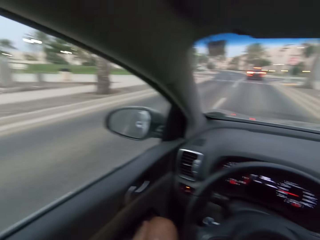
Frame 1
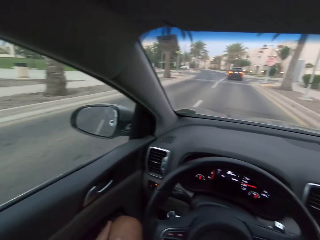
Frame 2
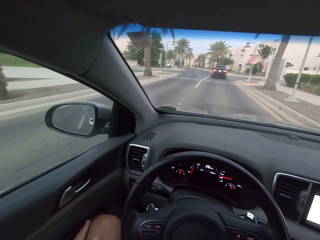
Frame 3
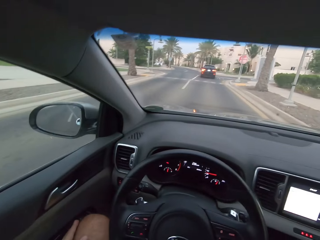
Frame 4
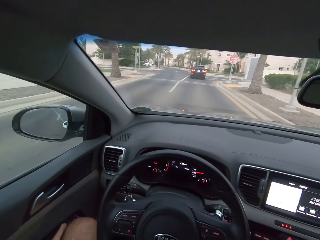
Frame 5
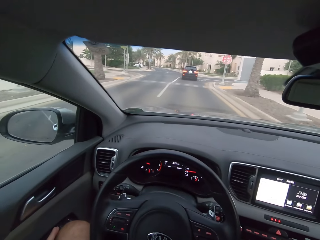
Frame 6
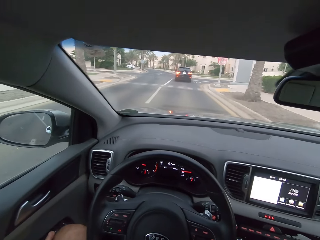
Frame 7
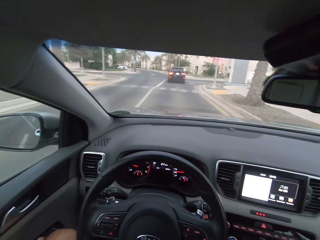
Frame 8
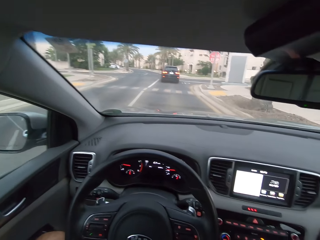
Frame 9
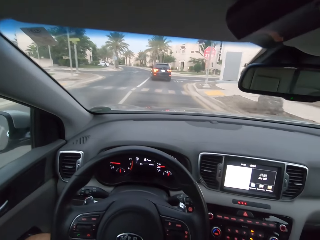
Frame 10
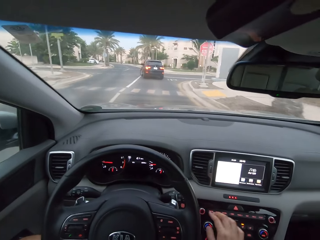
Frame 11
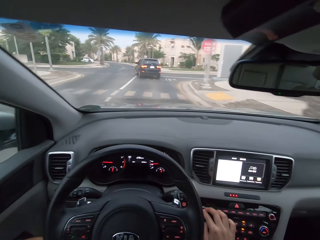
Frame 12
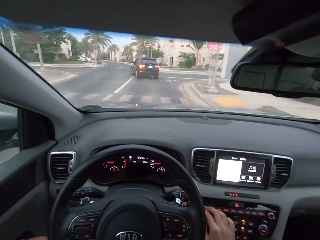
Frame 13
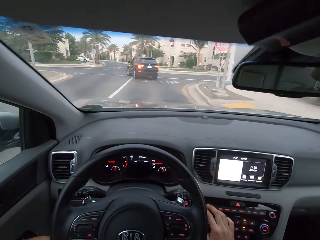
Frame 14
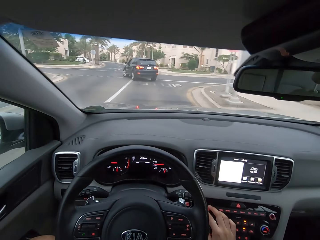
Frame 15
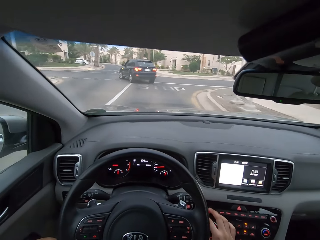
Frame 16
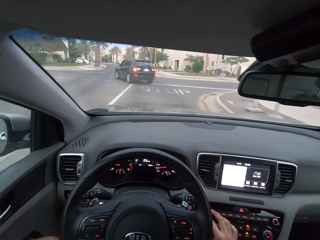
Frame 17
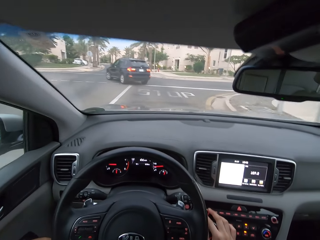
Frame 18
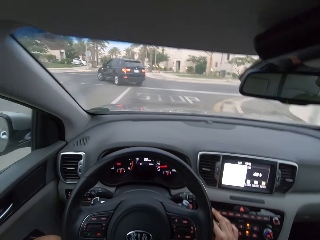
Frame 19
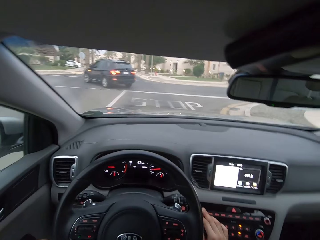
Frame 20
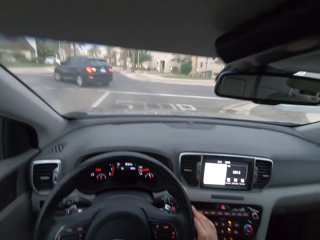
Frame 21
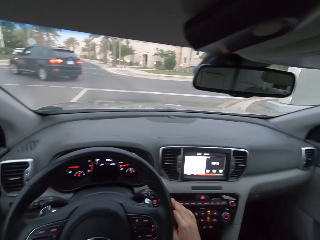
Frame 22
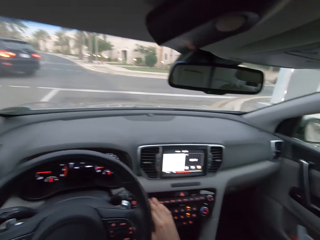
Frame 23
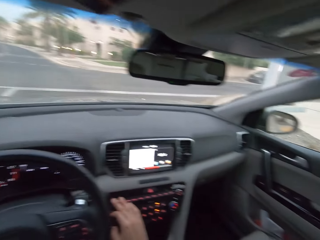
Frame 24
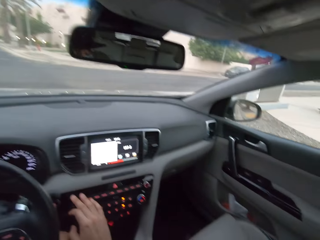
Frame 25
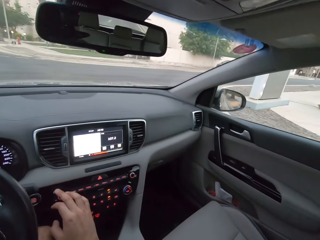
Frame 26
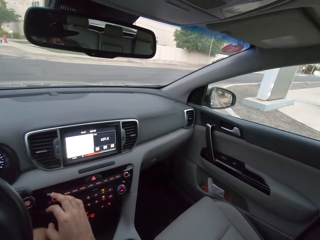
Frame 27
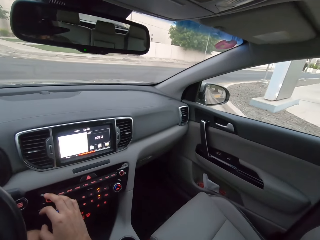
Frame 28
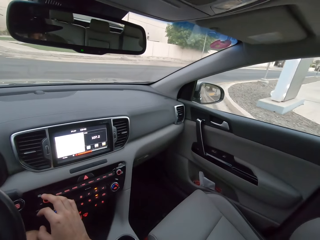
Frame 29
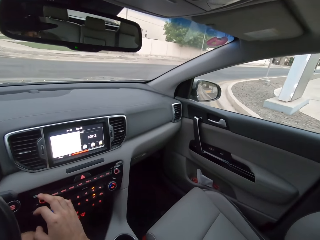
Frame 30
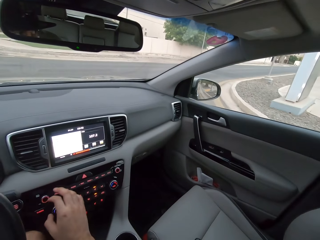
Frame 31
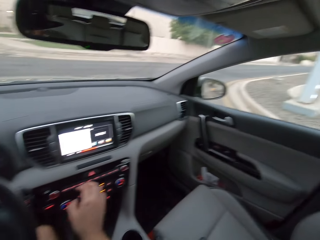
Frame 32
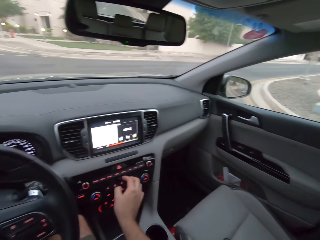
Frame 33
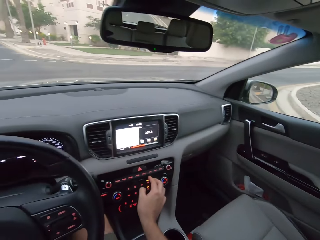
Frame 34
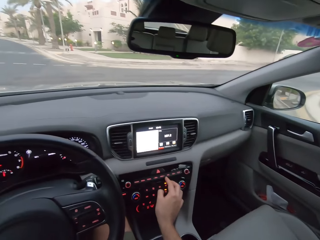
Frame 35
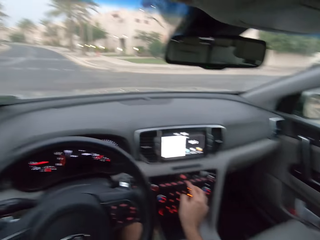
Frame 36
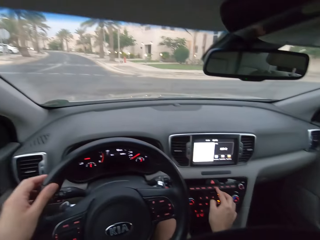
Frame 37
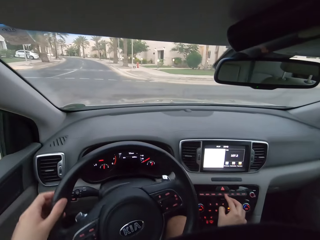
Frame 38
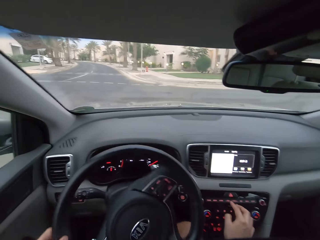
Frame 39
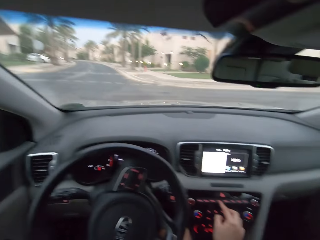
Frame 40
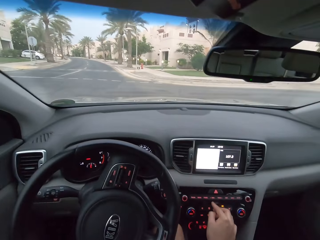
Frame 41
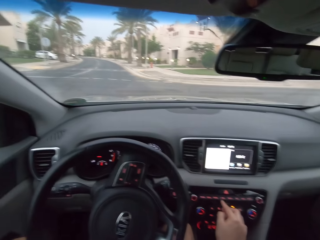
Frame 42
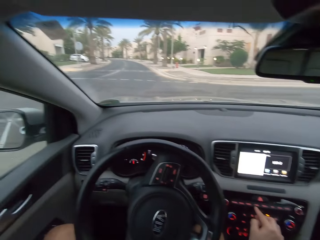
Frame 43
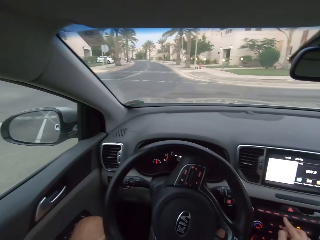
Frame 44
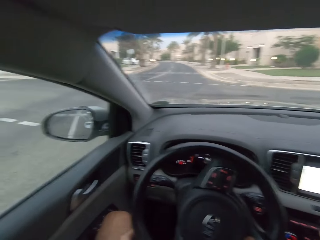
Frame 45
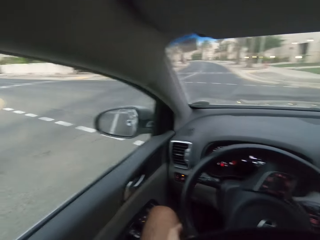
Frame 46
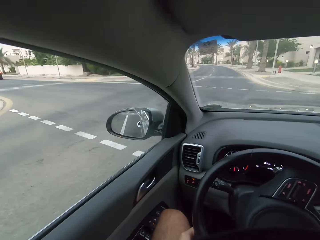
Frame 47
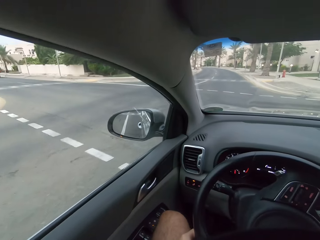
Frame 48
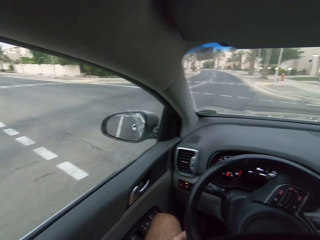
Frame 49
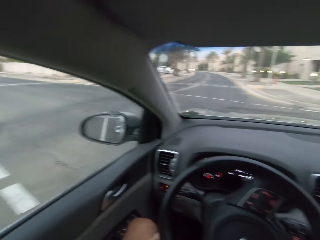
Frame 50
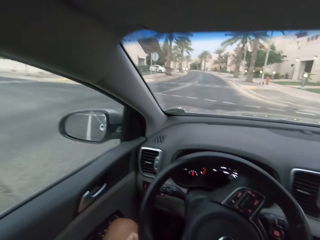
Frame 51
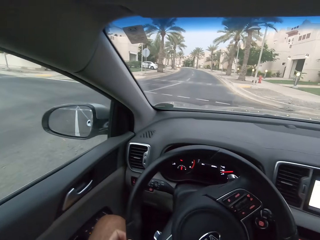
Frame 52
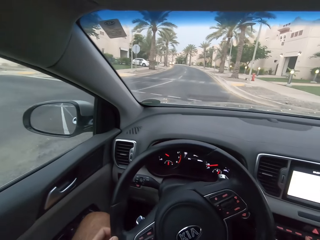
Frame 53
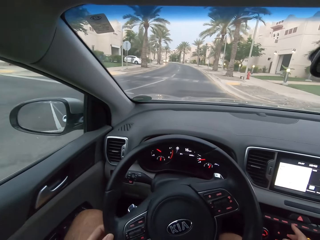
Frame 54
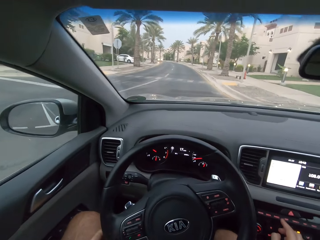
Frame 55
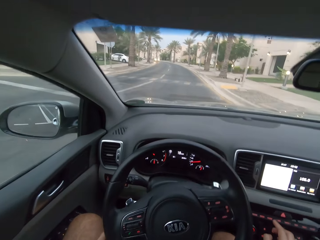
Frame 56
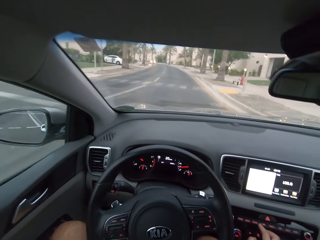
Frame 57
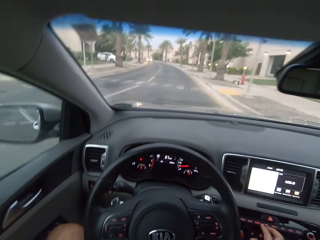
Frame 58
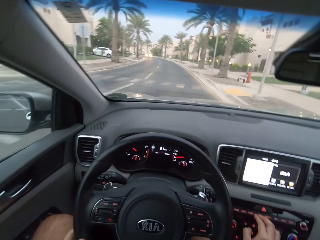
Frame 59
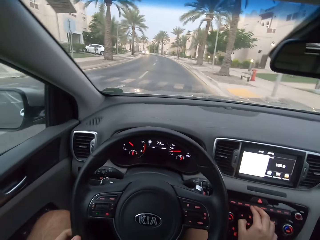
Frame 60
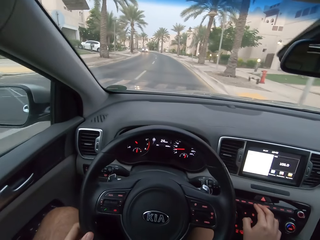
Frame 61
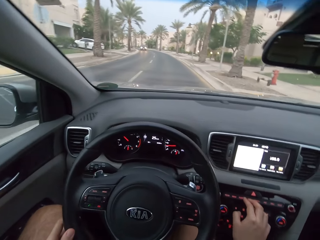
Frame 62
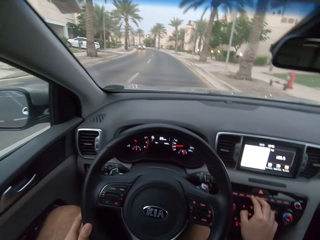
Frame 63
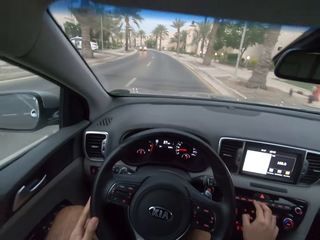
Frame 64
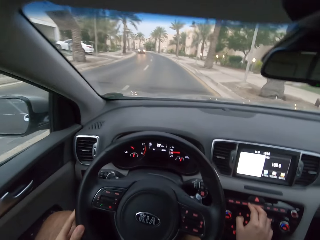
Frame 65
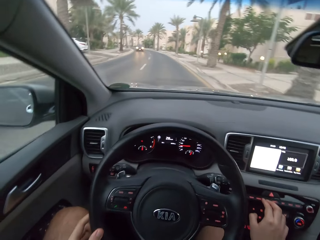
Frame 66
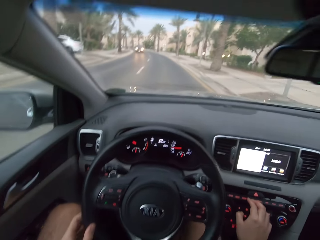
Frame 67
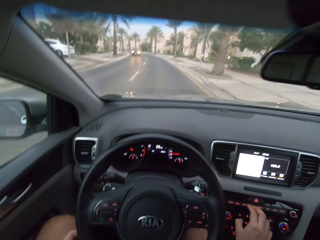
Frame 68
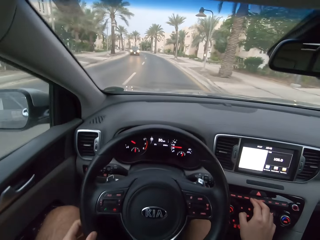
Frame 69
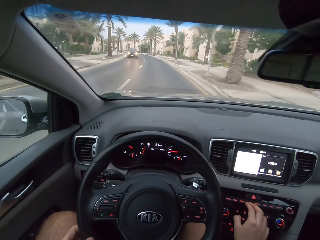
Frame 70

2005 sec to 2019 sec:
The camera wearer drives. They look to the right. They stop. They look around a road. They drive a car on the road. They turn the steering wheel to the right.

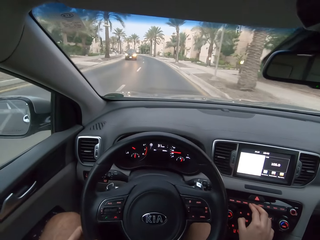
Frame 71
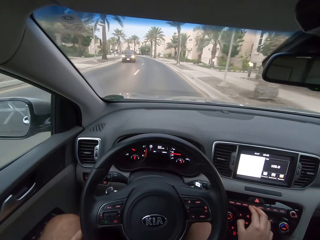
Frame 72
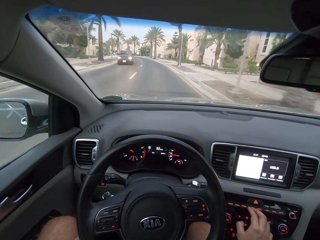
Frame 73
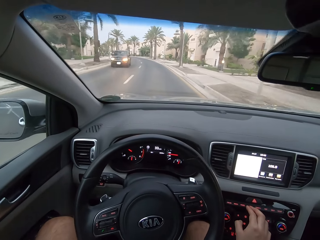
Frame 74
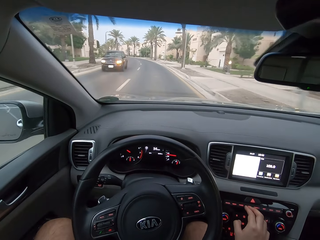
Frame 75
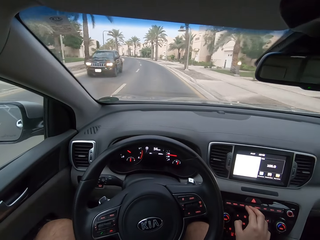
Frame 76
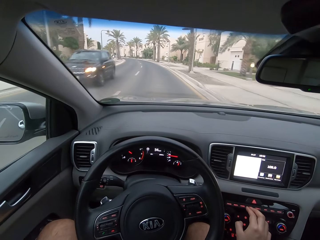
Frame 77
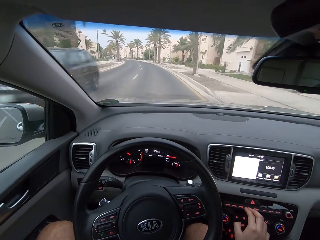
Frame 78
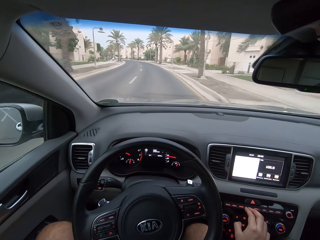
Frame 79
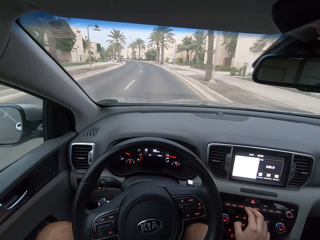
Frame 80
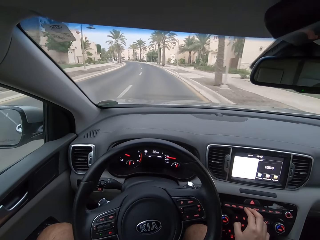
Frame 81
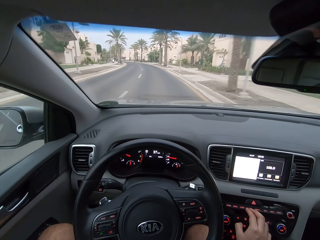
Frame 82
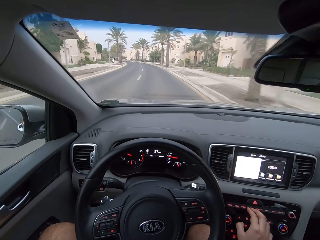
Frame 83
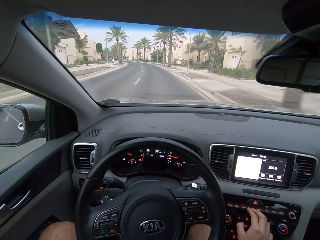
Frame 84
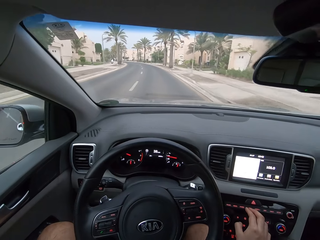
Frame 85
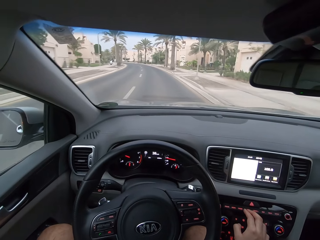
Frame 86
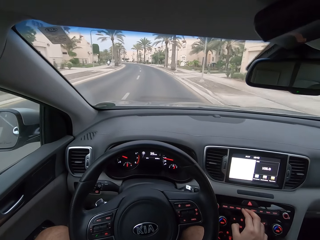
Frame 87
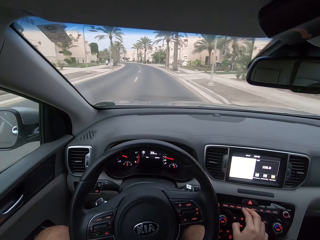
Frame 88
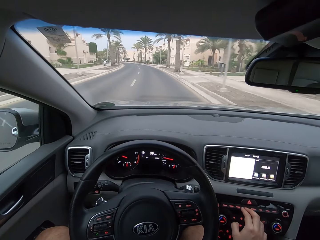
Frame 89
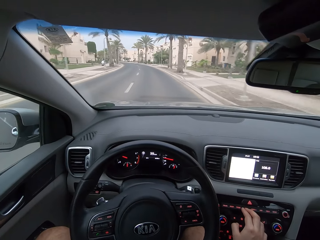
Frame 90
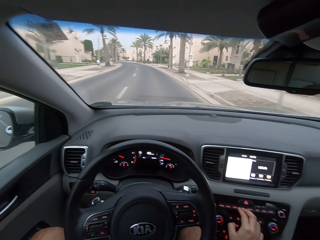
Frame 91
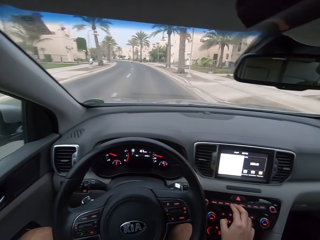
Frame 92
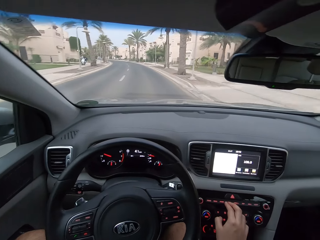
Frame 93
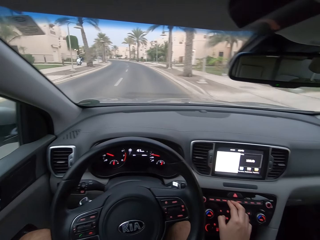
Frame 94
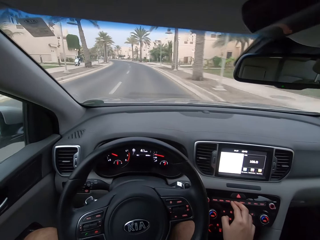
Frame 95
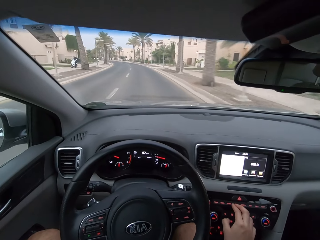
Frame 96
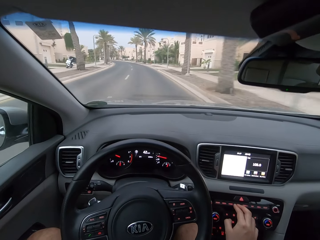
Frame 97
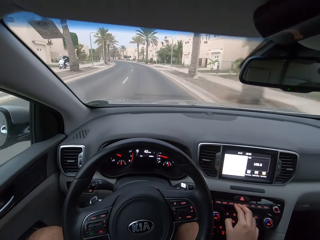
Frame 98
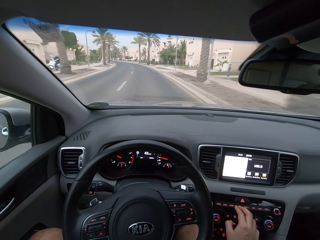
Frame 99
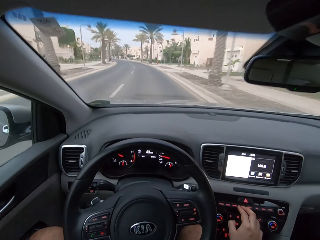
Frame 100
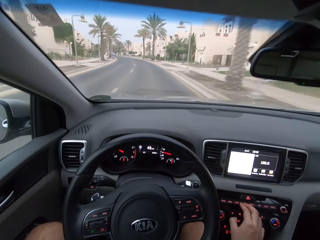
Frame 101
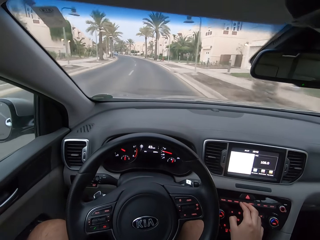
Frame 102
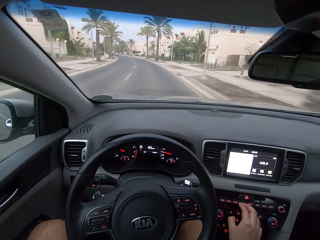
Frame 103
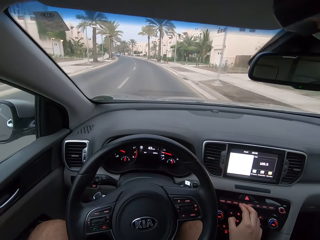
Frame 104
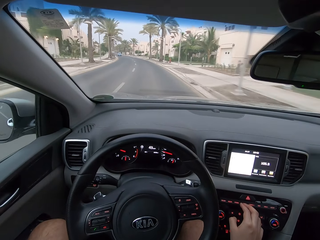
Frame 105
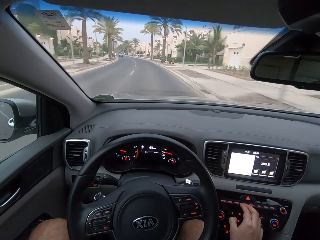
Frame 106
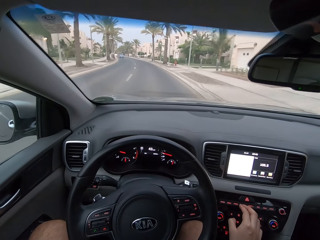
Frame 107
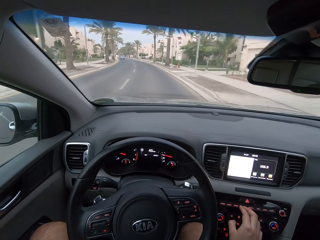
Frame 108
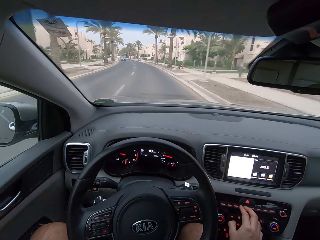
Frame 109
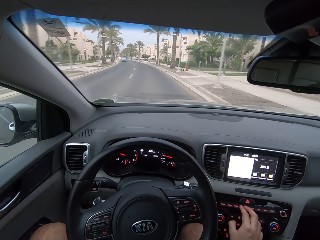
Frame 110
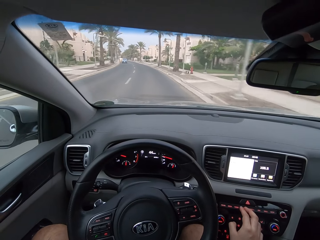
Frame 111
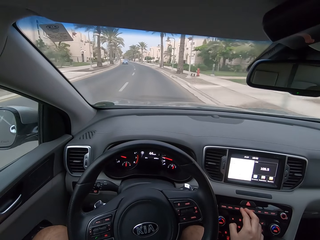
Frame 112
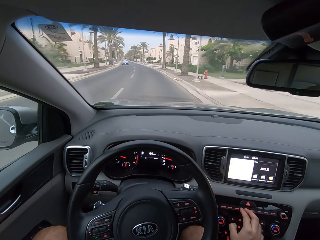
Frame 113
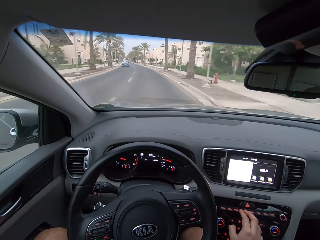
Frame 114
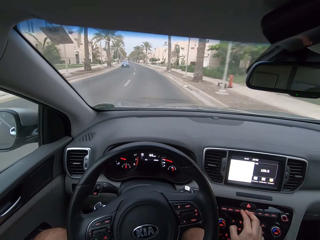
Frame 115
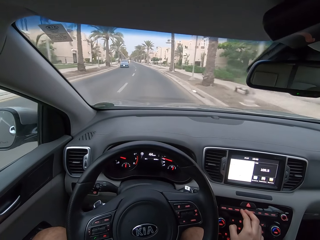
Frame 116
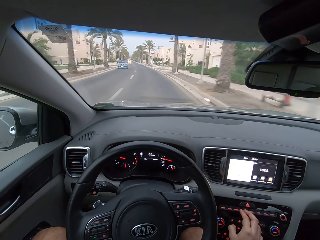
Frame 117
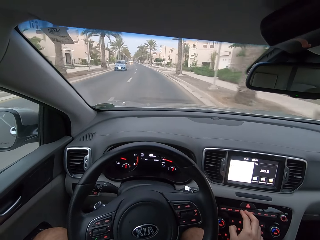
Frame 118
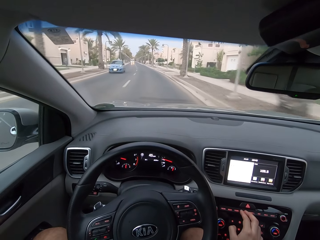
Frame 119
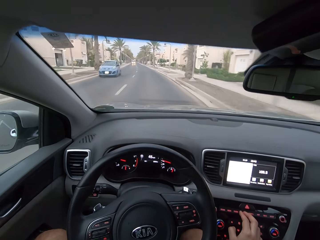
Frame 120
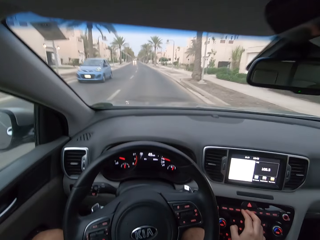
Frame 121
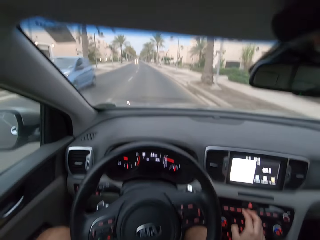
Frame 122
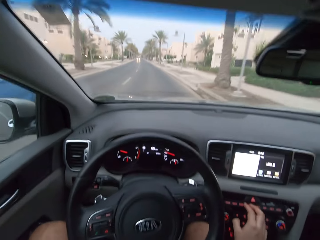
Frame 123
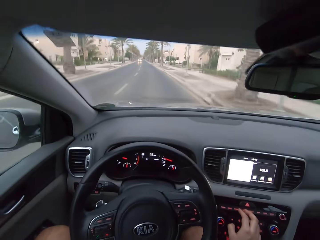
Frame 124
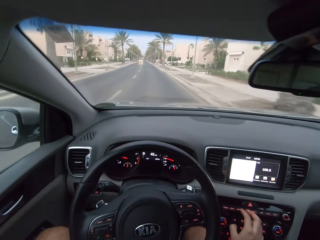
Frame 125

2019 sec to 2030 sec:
The camera wearer turns the steering wheel to the left. They drive.
